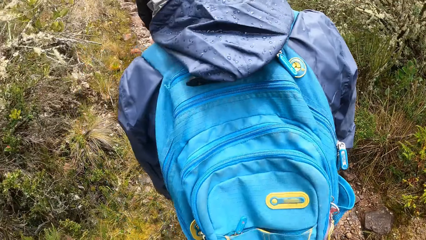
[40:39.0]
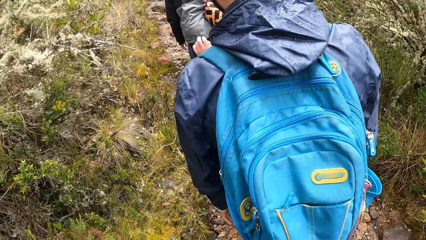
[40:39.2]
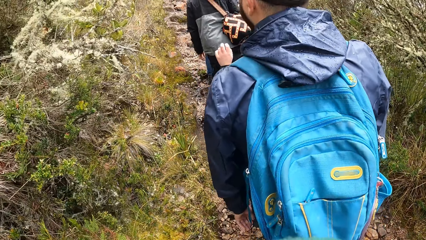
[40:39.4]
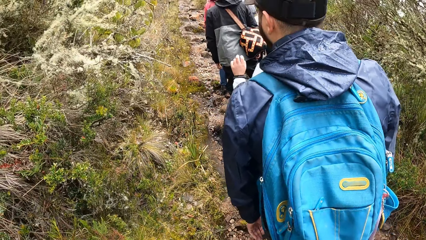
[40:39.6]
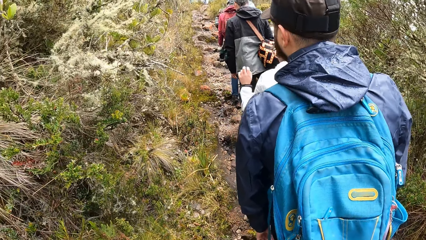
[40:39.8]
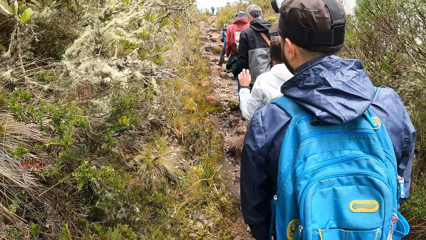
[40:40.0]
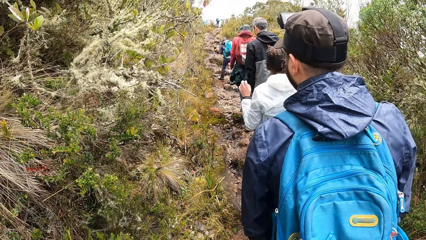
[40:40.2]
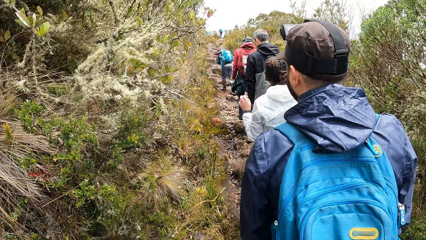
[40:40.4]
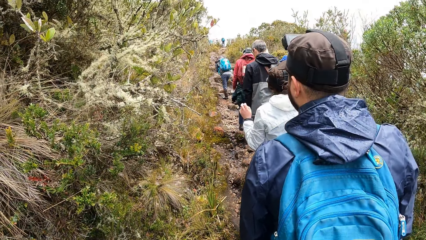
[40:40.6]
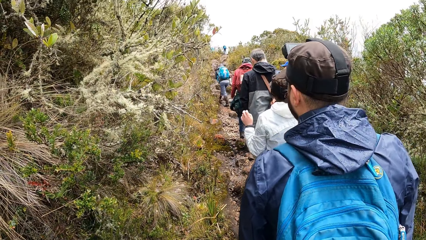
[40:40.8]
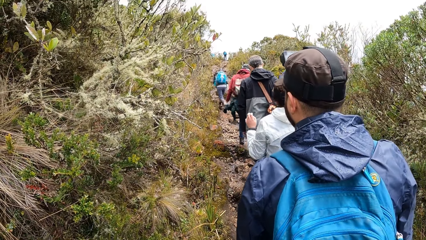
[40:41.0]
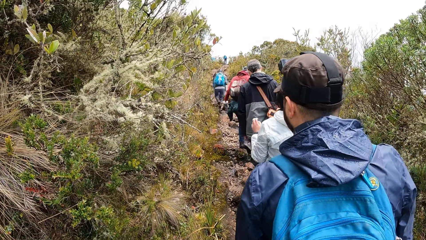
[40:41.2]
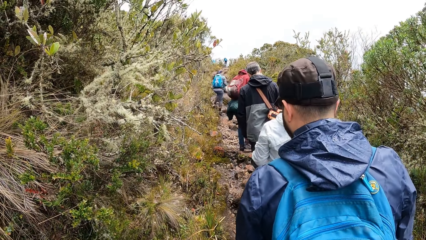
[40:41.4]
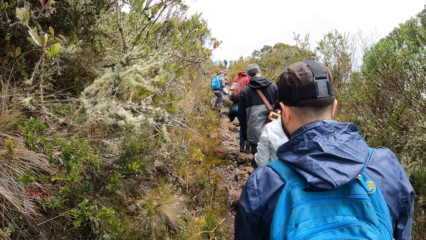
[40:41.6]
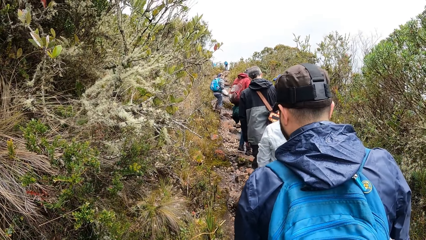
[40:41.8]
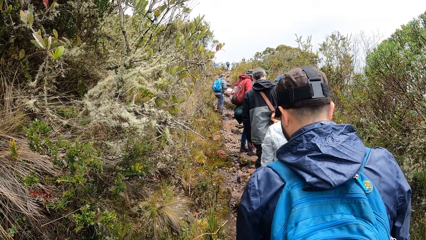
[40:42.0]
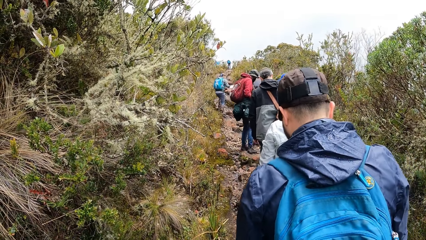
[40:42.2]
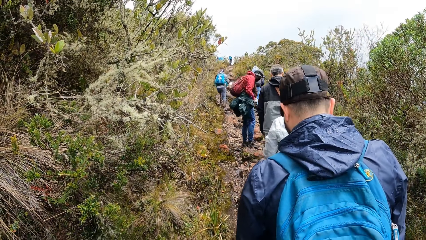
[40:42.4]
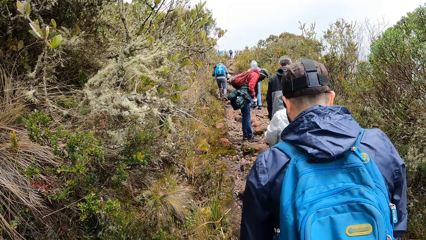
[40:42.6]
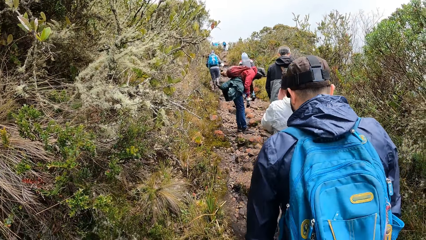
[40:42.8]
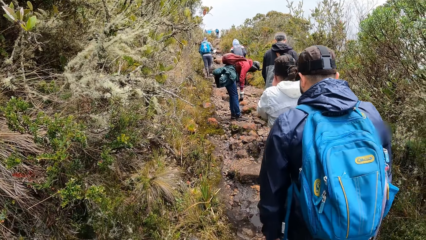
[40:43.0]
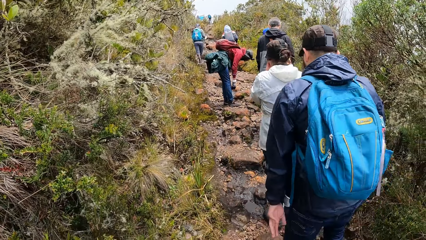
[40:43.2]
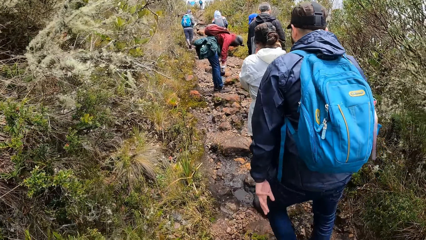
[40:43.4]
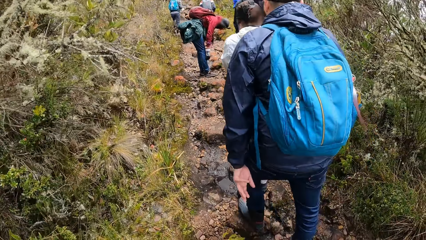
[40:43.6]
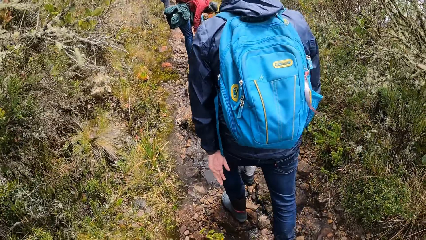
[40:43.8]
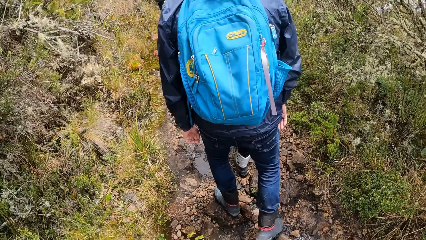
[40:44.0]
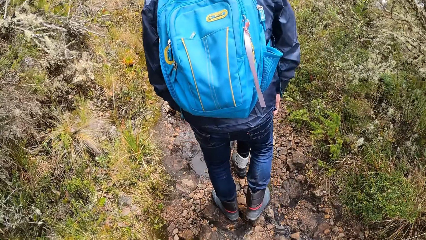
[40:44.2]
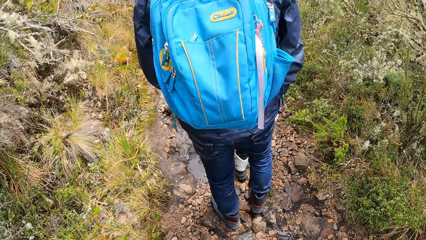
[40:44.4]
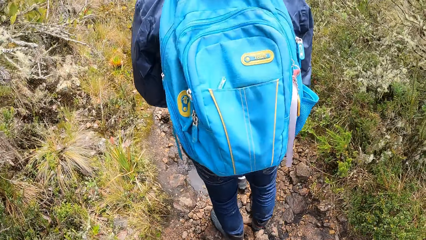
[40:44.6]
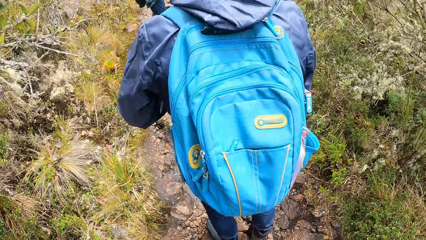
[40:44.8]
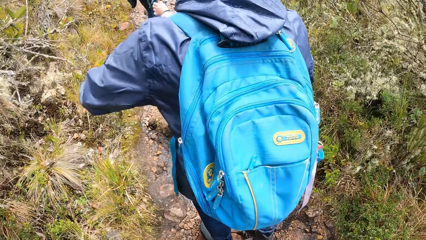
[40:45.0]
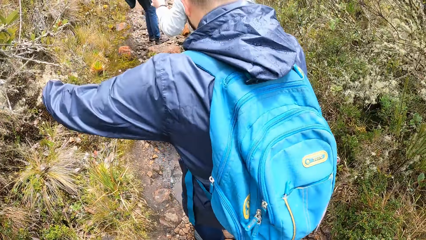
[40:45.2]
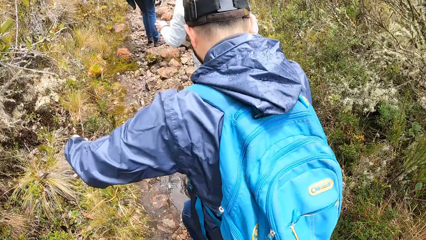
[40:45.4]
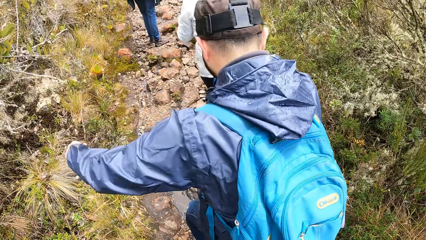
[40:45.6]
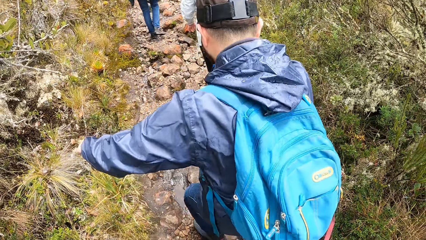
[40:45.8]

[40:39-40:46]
The camera wearer looks around.

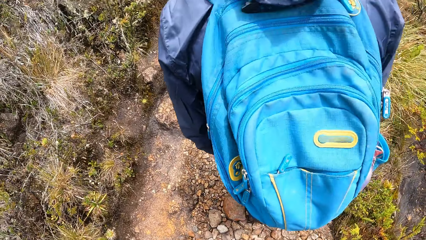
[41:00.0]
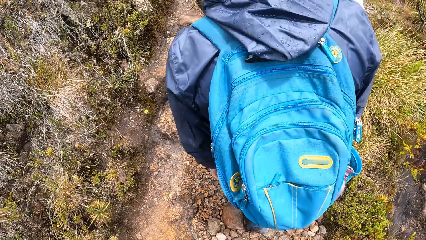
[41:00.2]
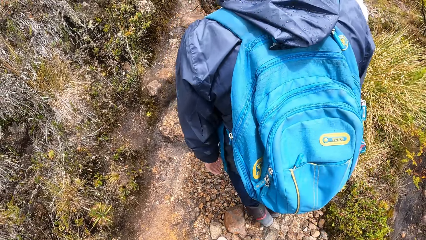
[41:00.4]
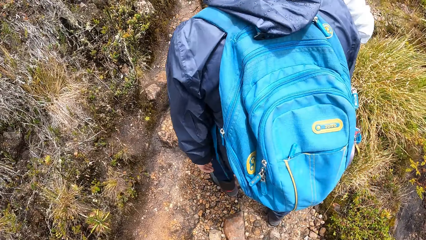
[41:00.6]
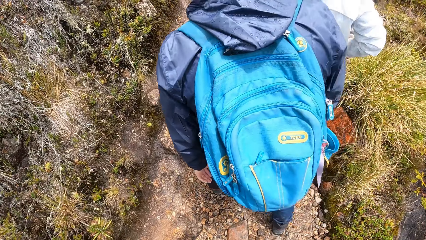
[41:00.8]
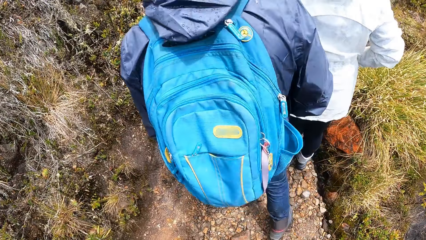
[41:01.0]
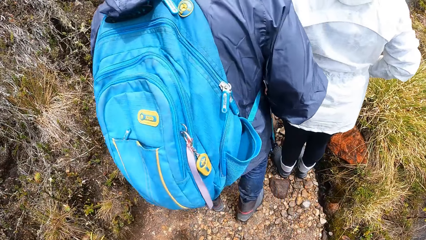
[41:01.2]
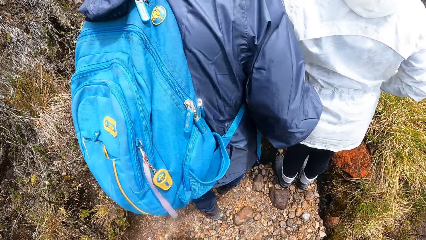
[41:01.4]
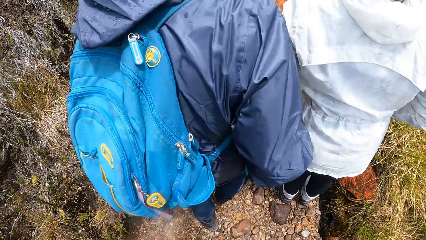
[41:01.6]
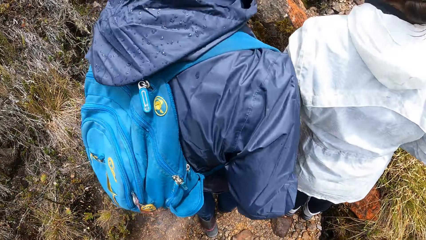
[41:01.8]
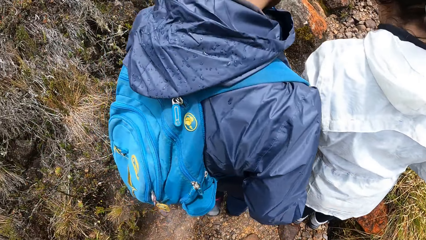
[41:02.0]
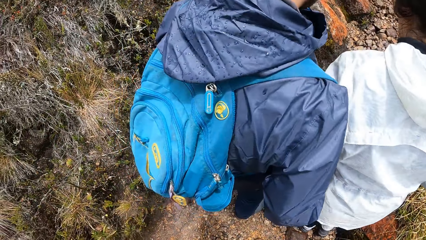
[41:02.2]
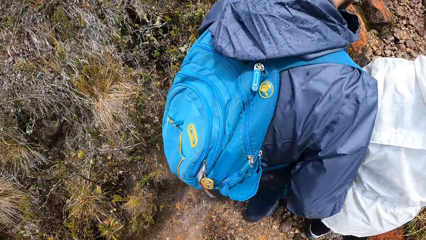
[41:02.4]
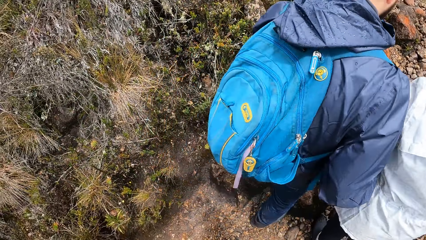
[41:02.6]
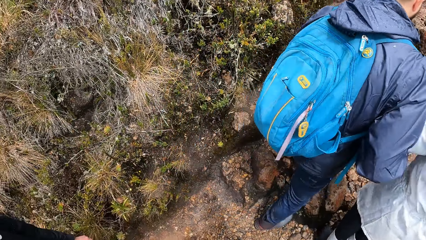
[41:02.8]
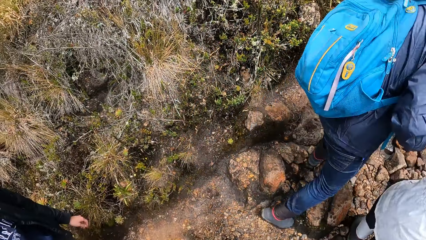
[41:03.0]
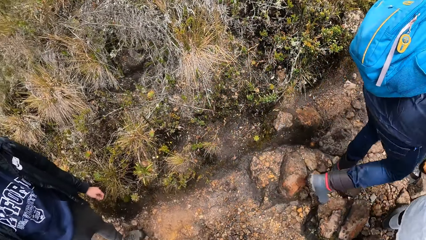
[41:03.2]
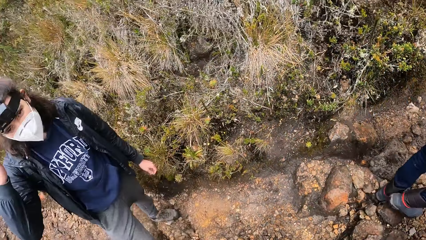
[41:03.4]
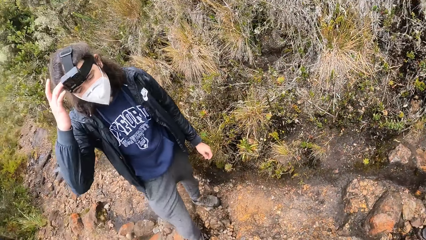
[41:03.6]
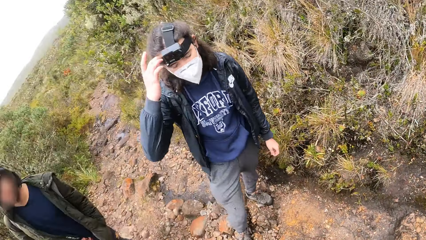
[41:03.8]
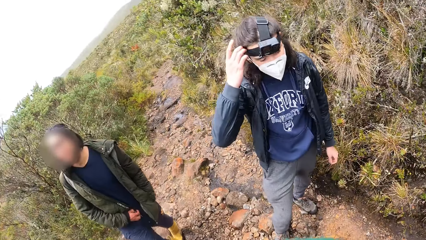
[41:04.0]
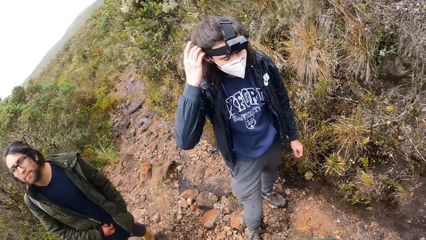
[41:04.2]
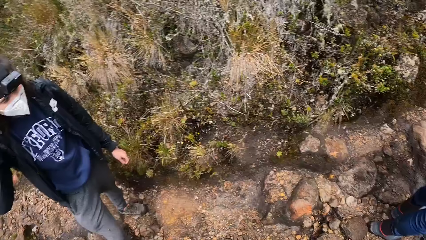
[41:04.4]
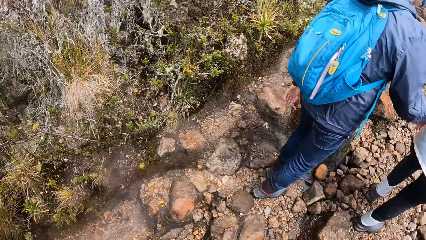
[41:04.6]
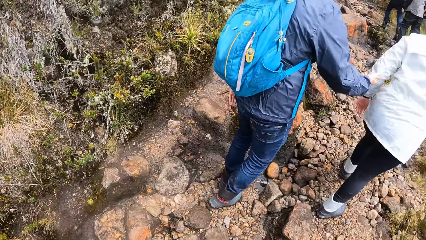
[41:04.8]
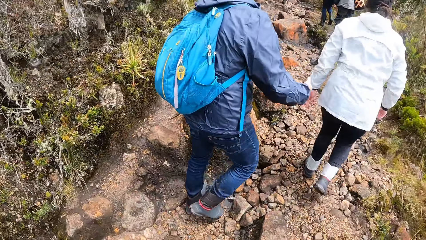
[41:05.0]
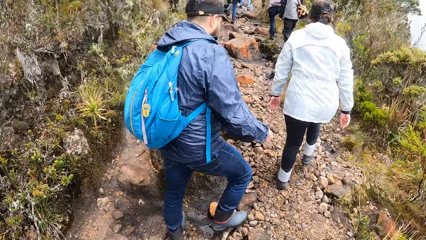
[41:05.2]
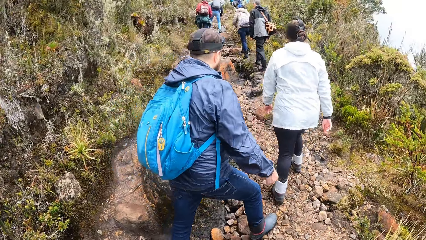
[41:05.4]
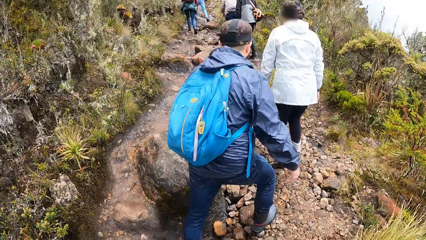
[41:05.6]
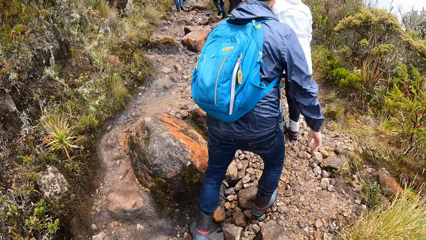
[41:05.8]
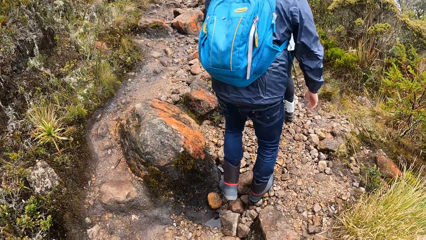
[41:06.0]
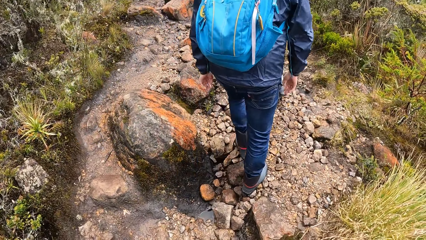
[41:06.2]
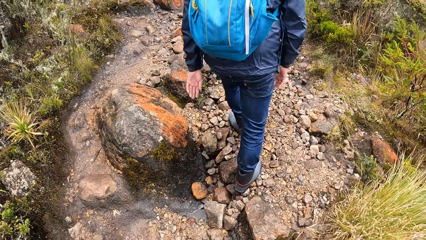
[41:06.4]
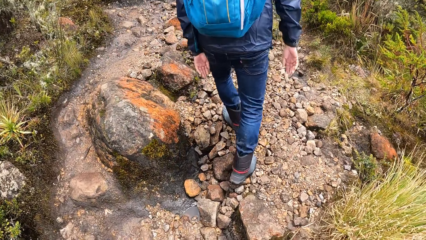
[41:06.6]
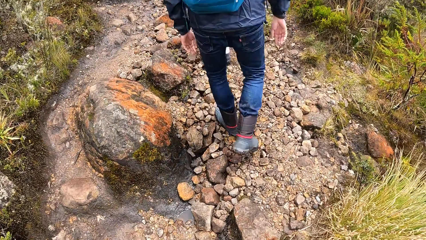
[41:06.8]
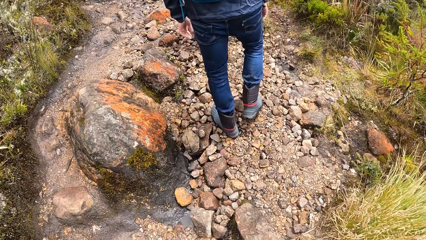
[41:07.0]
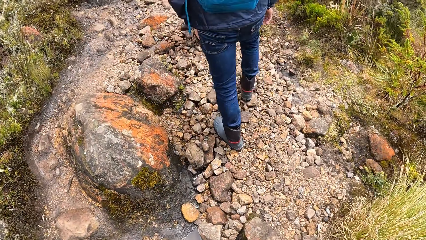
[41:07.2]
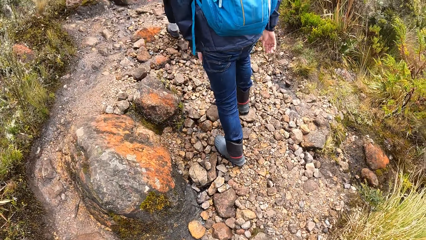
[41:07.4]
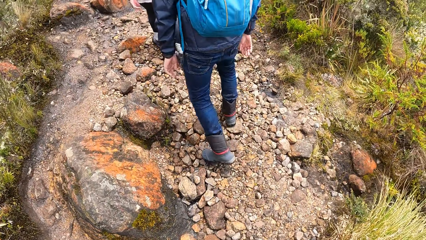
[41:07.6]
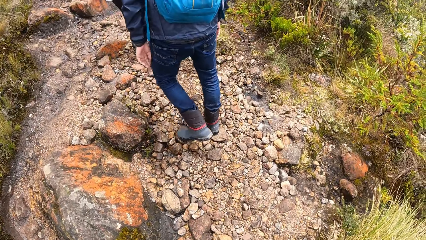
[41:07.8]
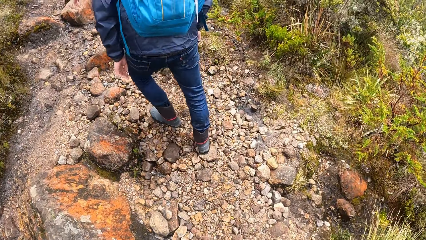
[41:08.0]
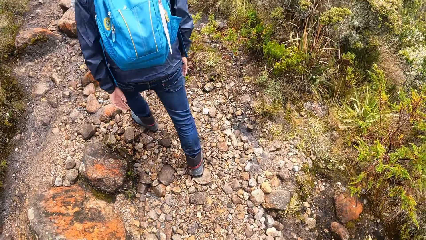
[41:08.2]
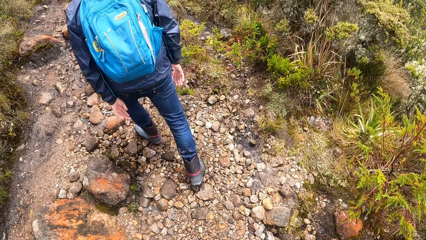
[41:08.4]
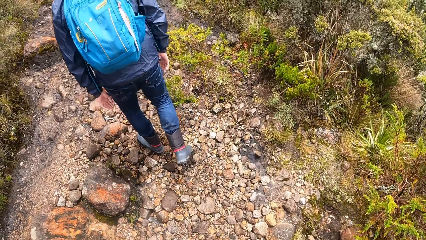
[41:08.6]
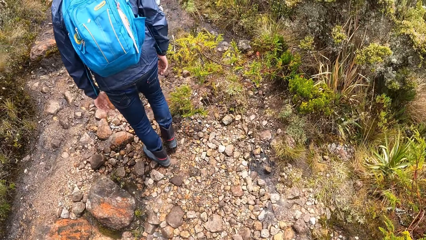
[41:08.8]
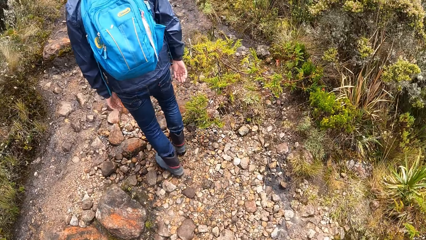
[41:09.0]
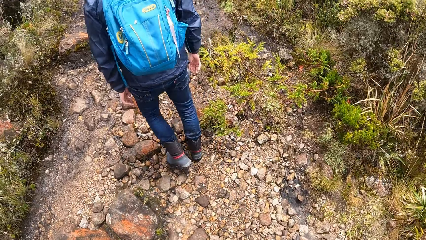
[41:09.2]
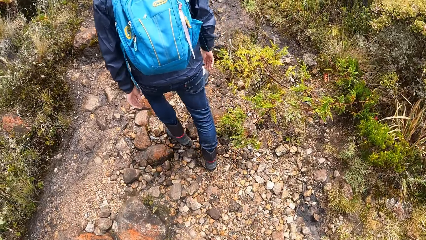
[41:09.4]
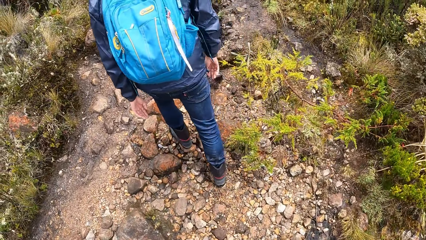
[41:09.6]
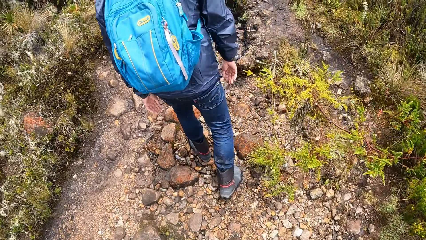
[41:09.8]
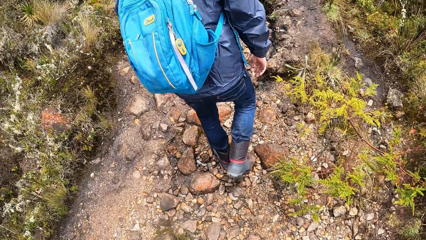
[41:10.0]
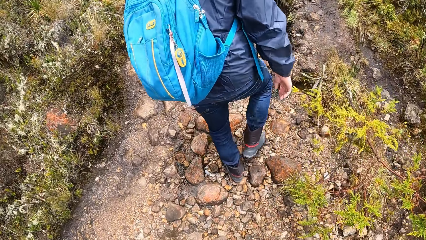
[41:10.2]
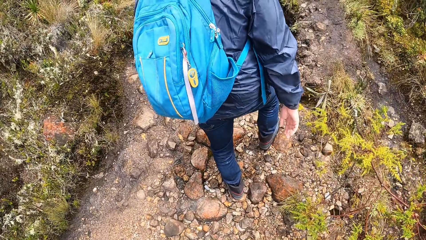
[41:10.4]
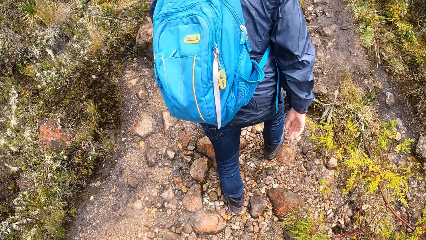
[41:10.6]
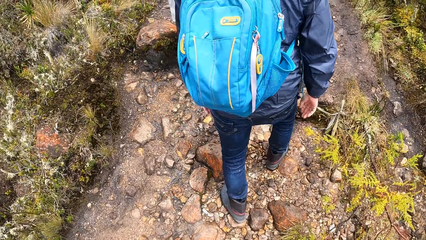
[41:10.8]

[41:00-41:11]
The camera wearer looks around. They look at a man. They look at another man and a third man. They walk around the forest with the team.
